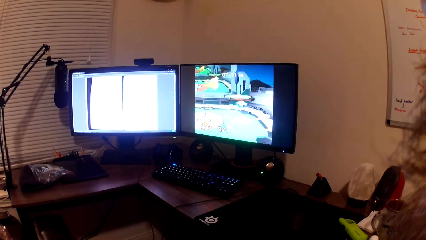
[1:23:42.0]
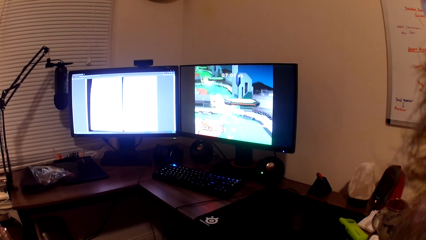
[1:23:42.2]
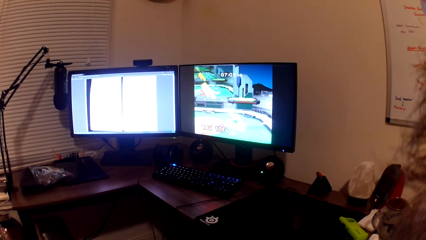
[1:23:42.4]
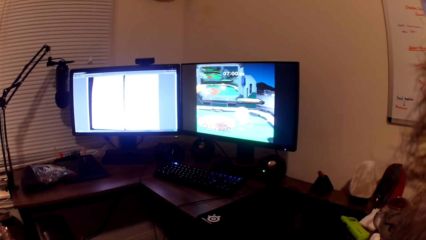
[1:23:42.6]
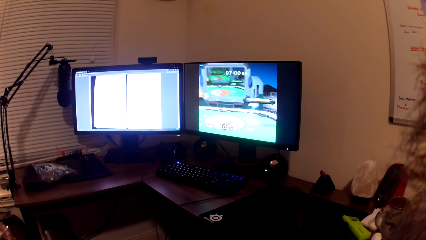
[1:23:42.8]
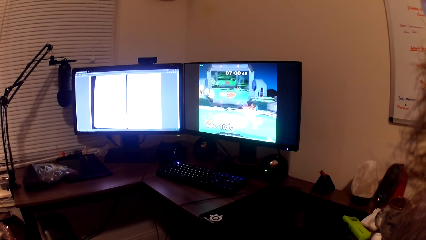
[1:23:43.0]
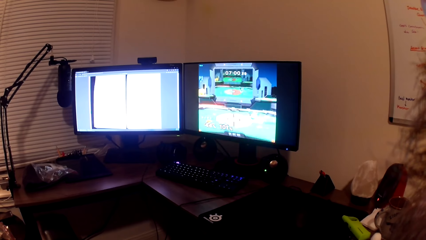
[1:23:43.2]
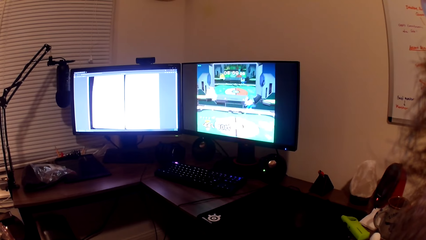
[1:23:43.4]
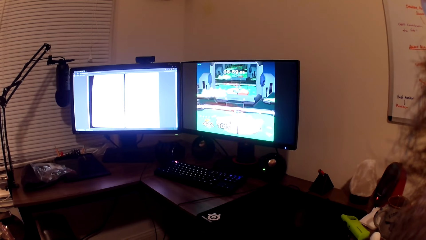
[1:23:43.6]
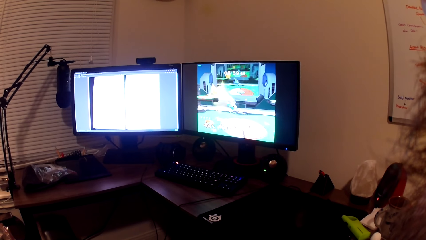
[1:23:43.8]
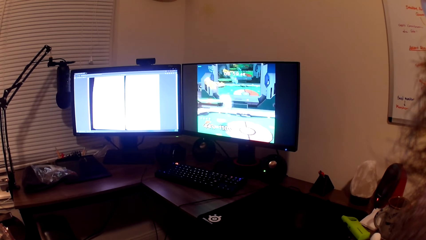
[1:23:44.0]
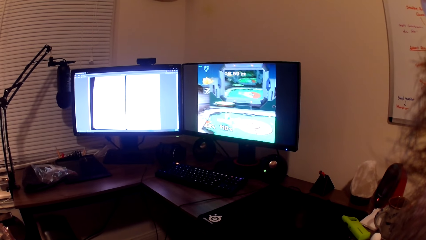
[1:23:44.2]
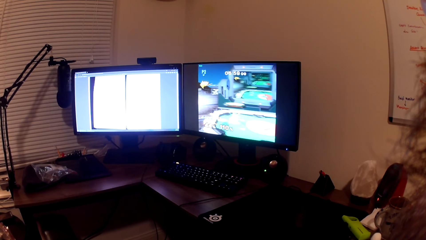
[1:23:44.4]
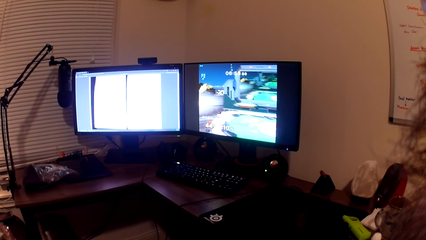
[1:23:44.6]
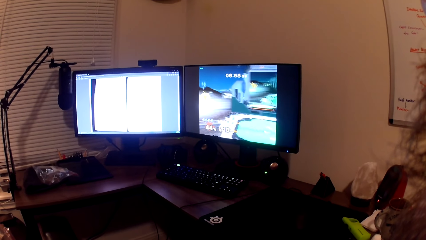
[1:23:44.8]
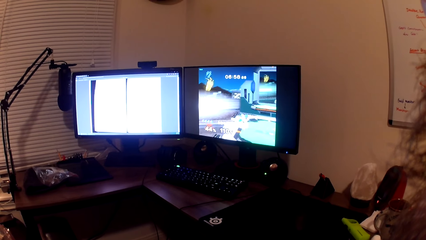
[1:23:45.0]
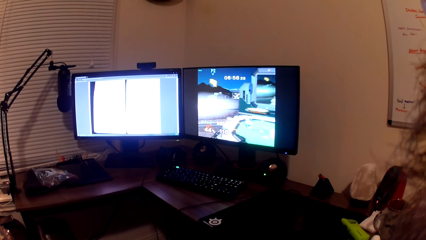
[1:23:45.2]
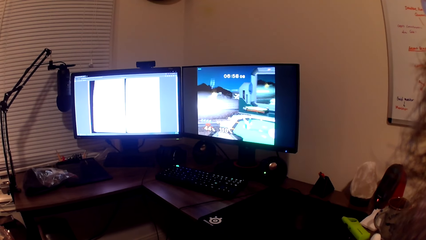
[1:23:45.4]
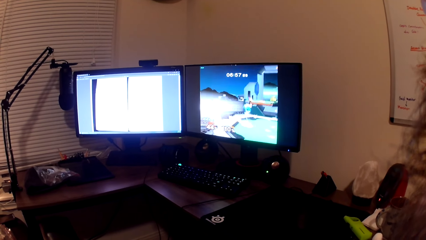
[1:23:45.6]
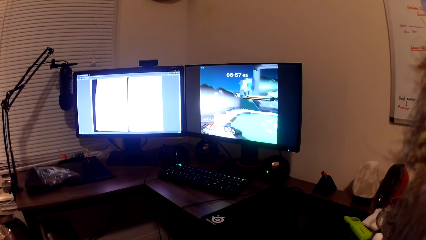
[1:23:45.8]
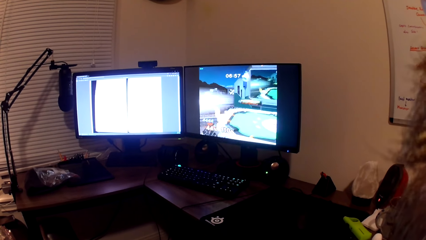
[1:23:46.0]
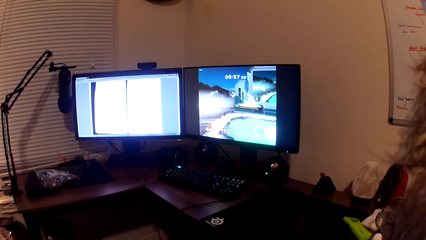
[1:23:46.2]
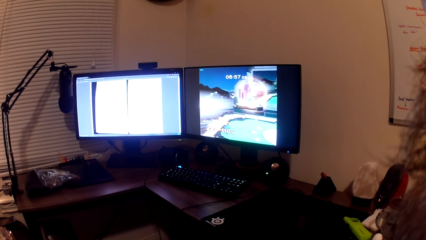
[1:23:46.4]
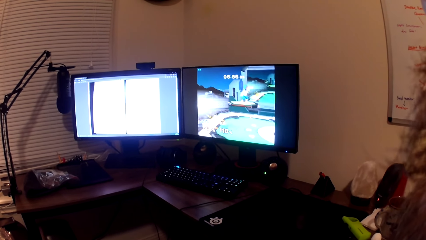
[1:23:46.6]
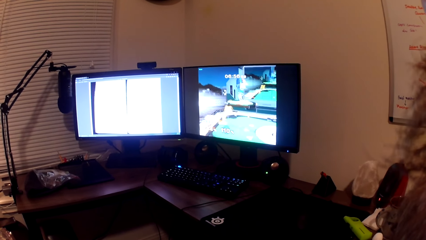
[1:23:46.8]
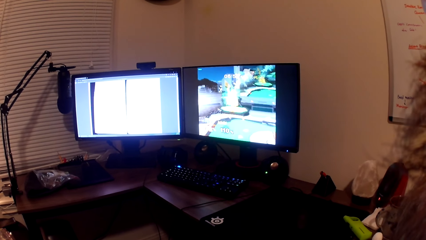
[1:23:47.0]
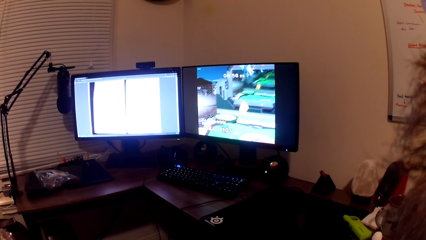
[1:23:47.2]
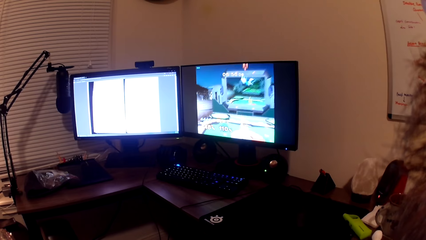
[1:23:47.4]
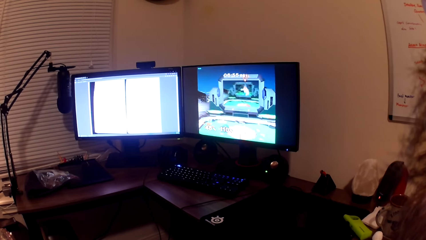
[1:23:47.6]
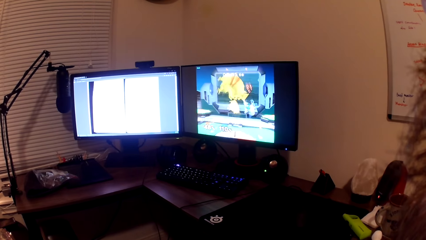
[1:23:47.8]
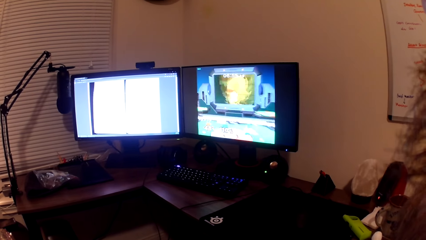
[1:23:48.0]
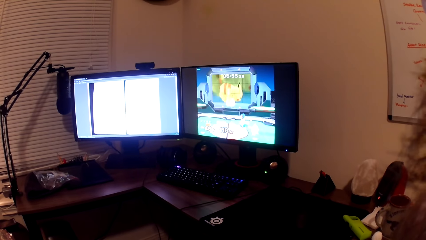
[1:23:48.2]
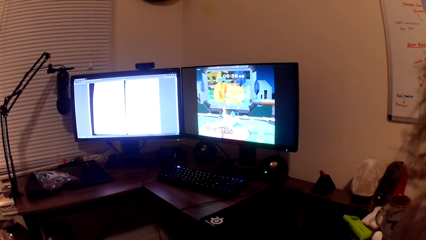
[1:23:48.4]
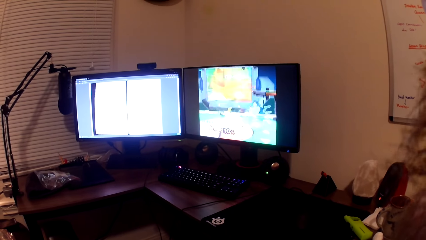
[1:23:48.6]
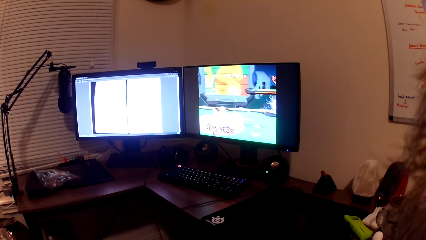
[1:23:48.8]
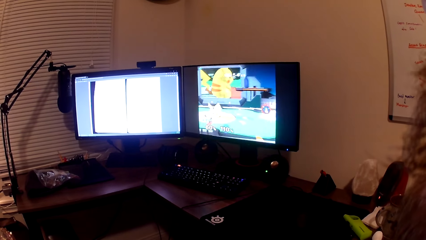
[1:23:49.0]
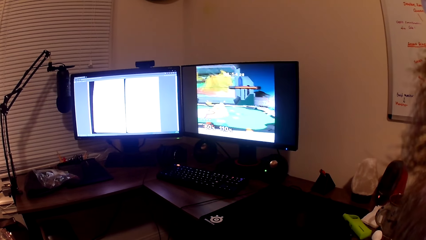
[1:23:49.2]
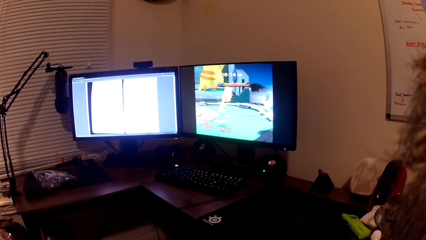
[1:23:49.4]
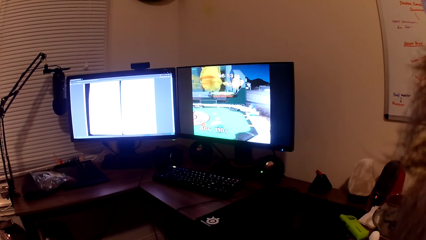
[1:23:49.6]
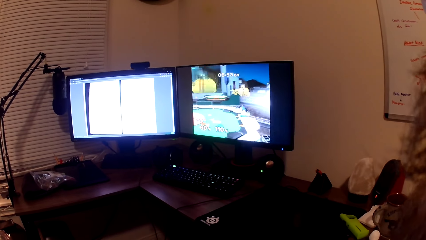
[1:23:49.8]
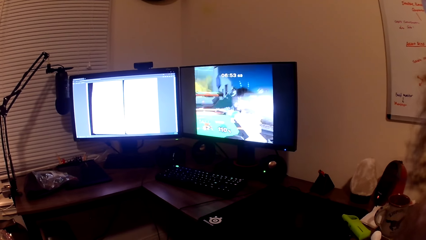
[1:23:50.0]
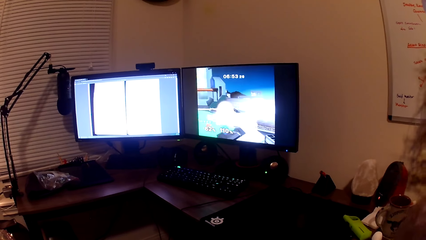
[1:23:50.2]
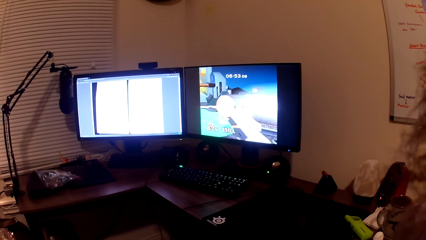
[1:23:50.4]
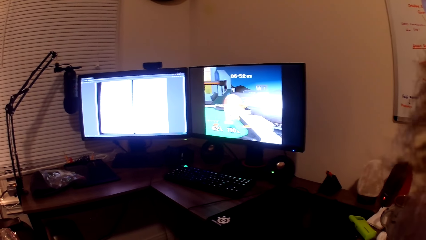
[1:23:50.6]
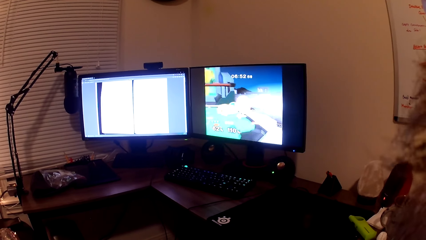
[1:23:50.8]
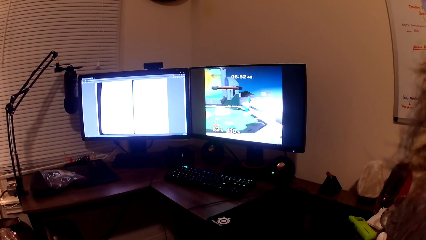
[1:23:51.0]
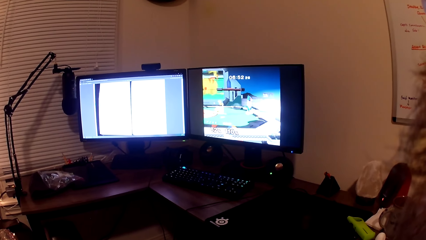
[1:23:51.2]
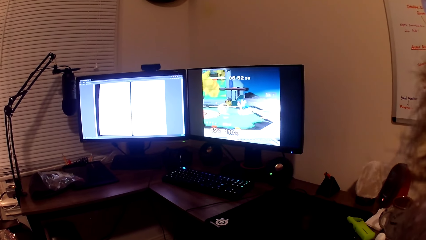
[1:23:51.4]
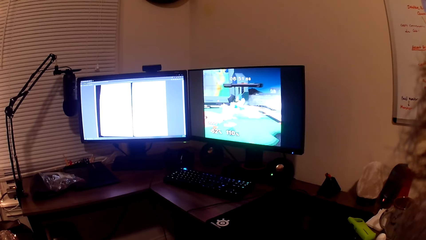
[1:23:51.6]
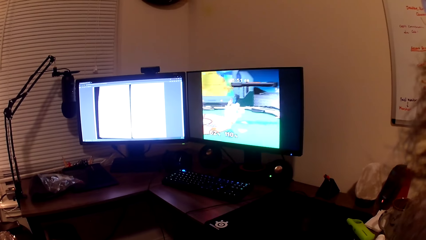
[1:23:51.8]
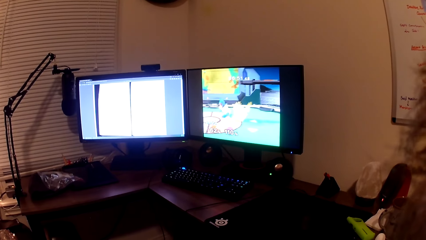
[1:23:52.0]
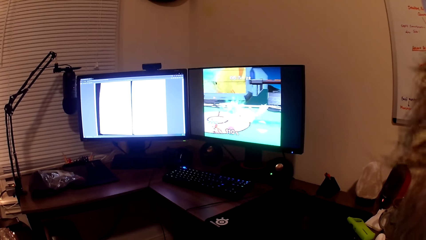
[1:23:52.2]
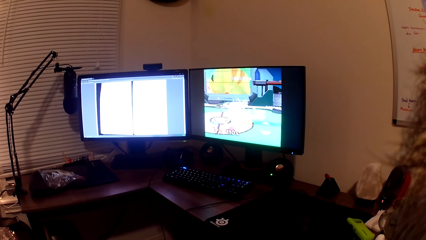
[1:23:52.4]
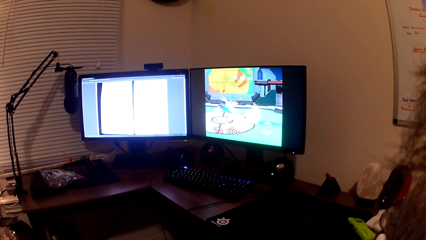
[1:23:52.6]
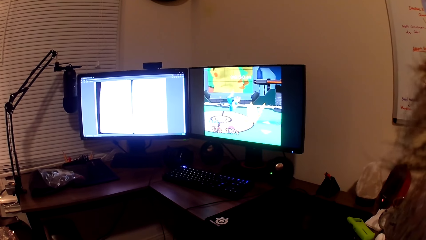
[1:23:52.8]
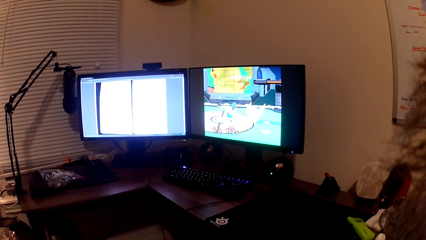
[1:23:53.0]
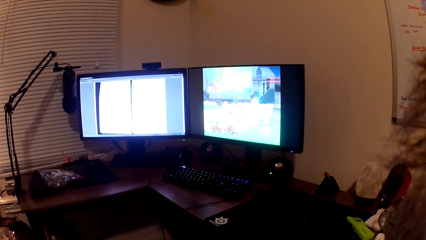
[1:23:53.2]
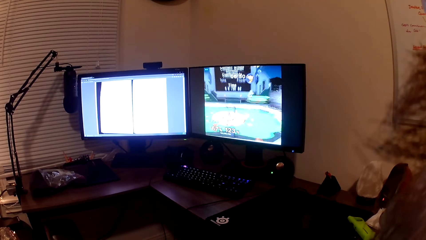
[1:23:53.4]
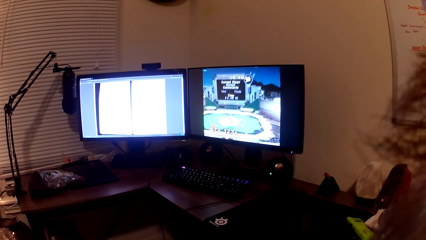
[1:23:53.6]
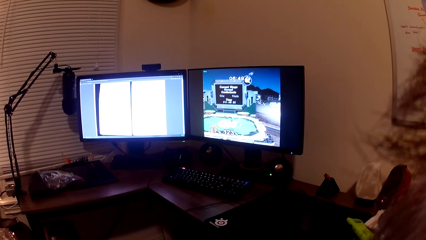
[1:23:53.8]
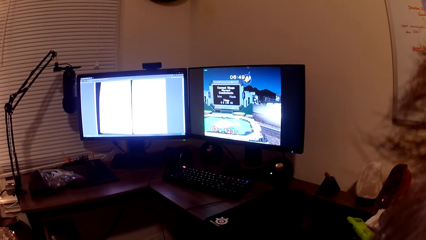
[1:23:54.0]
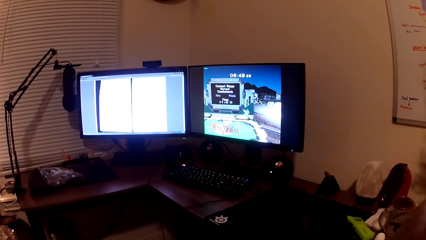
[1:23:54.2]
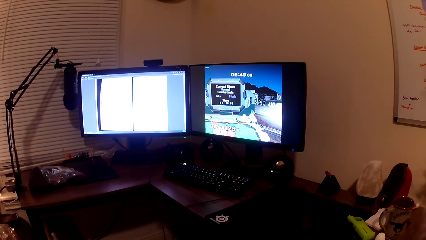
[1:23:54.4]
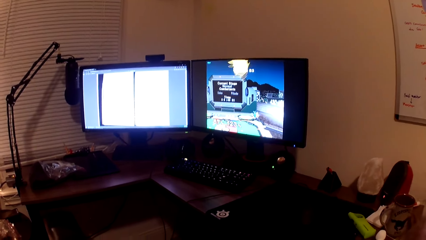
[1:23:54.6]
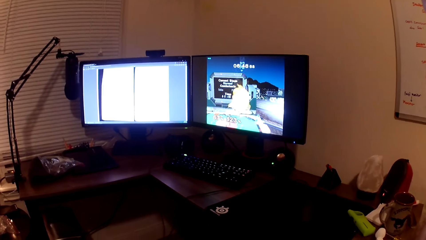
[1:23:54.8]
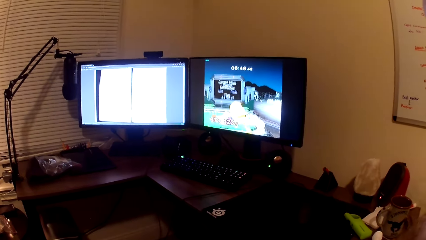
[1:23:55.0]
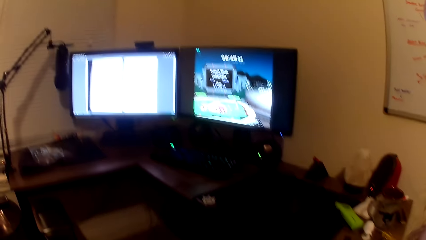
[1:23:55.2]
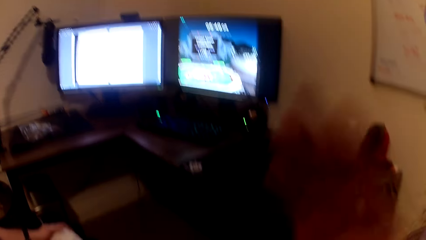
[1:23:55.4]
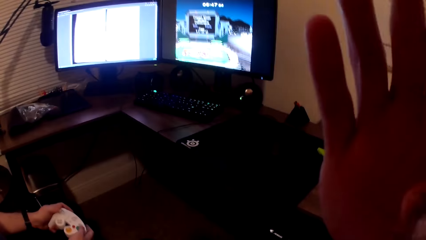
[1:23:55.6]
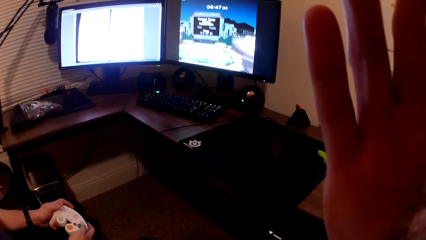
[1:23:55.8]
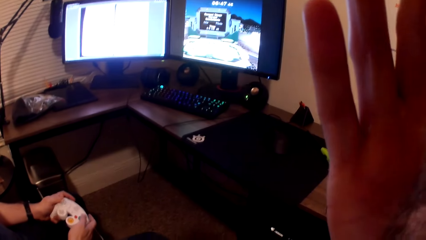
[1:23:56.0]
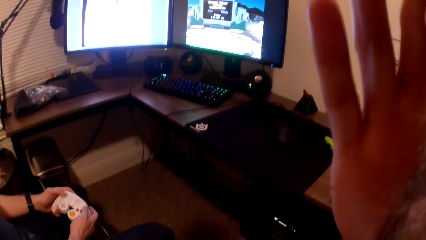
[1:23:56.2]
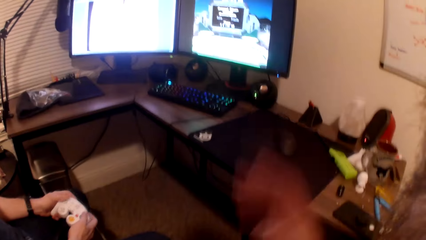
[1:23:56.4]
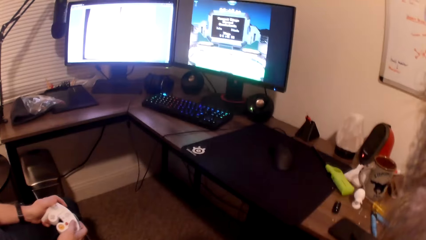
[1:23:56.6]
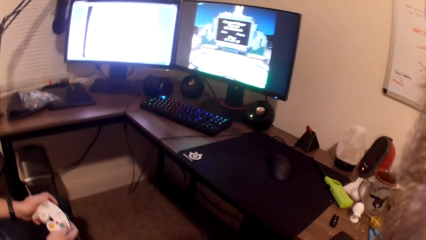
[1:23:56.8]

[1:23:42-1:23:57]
The camera wearer scratches his face.
